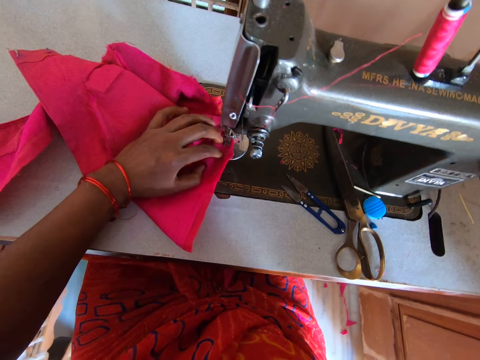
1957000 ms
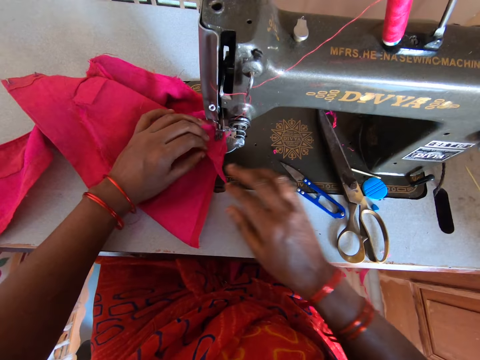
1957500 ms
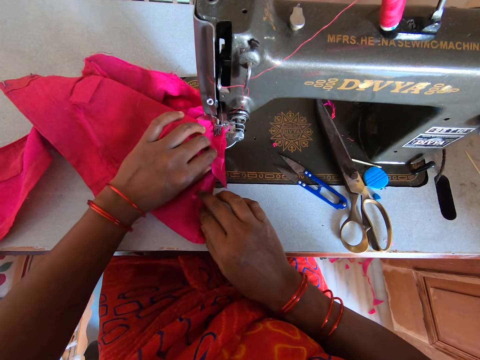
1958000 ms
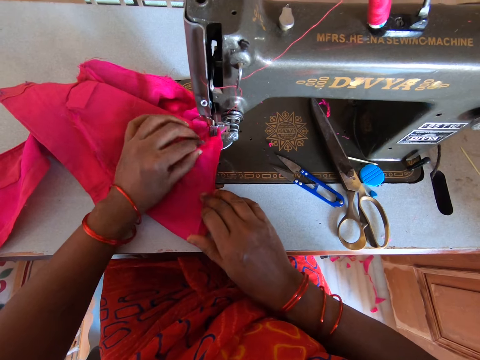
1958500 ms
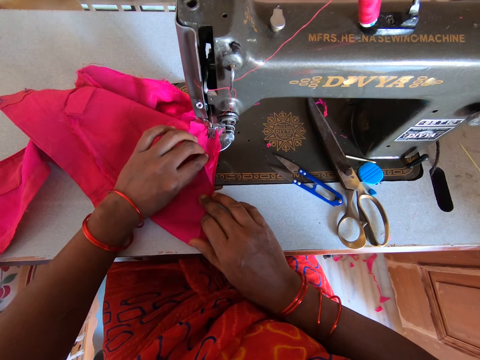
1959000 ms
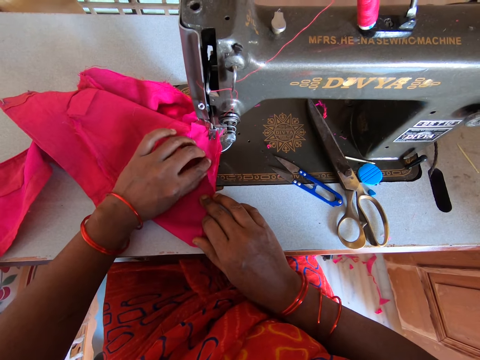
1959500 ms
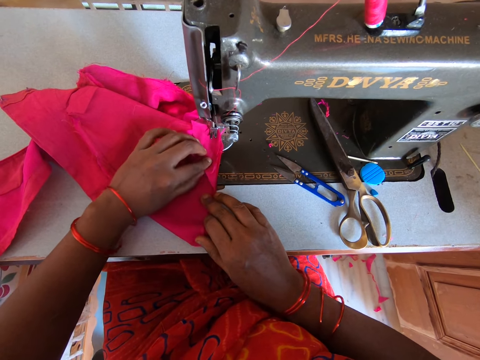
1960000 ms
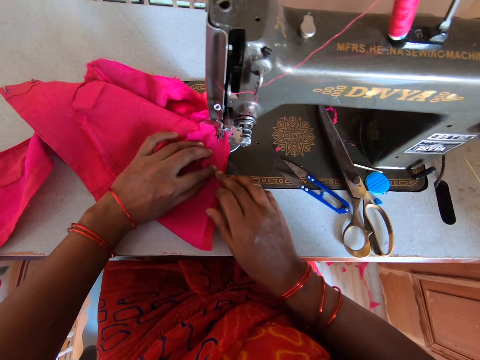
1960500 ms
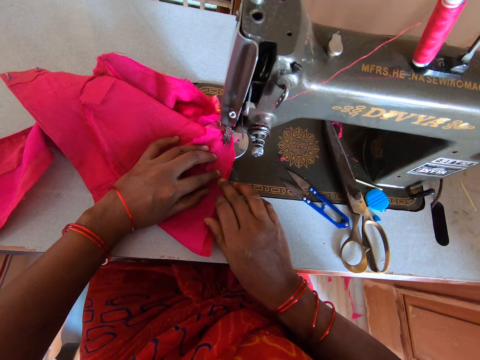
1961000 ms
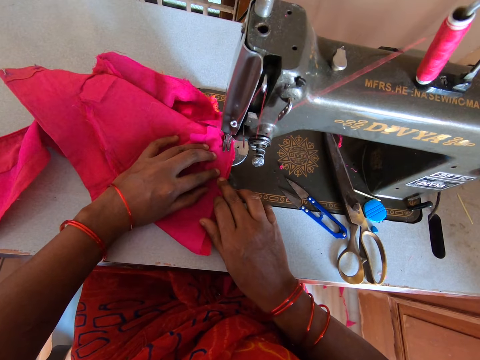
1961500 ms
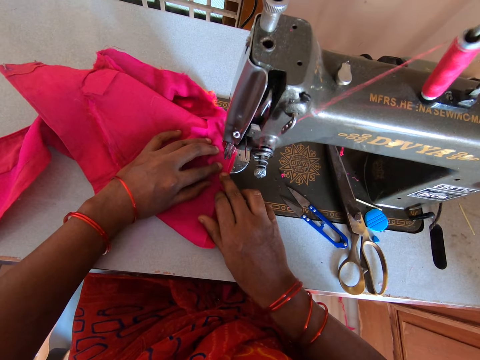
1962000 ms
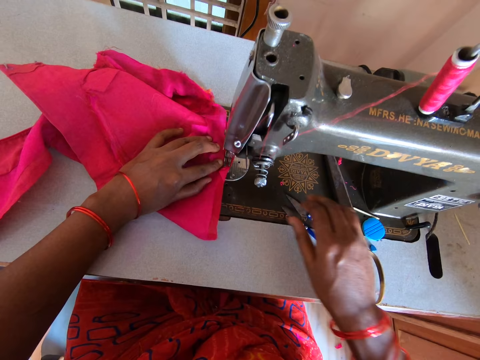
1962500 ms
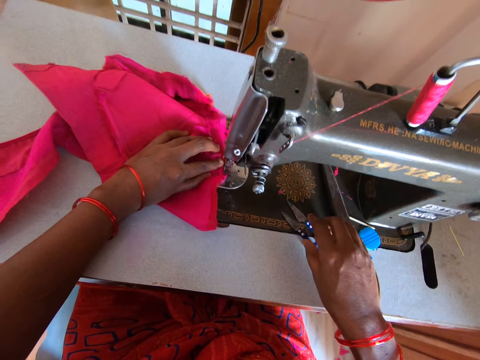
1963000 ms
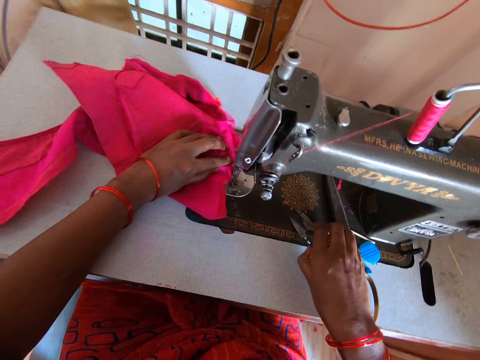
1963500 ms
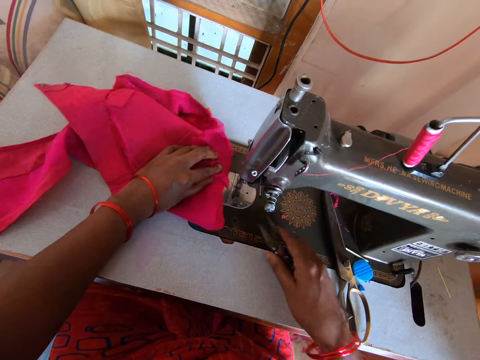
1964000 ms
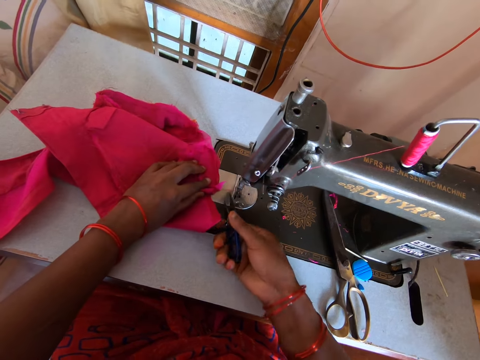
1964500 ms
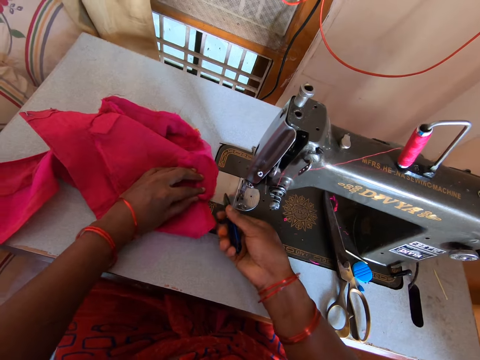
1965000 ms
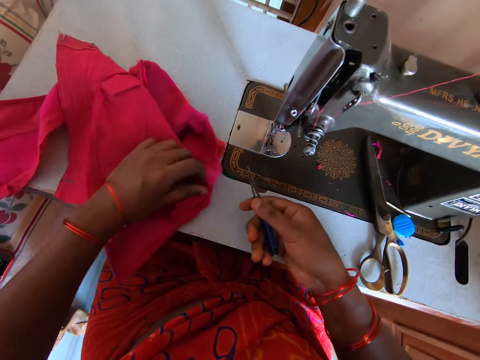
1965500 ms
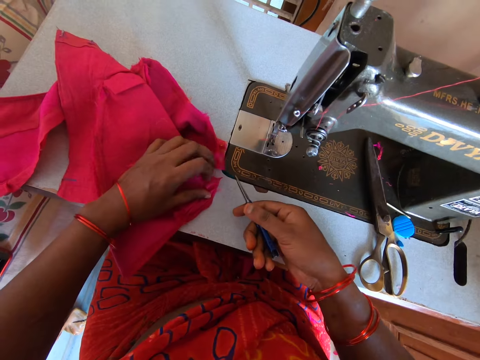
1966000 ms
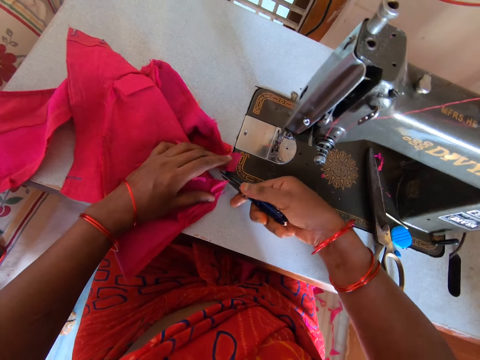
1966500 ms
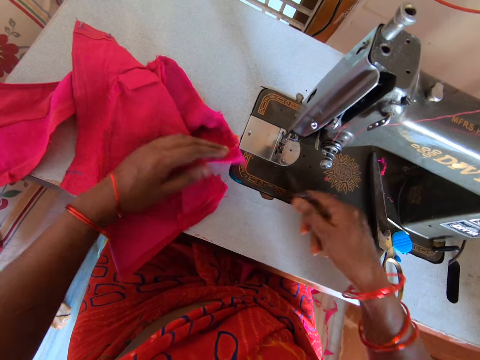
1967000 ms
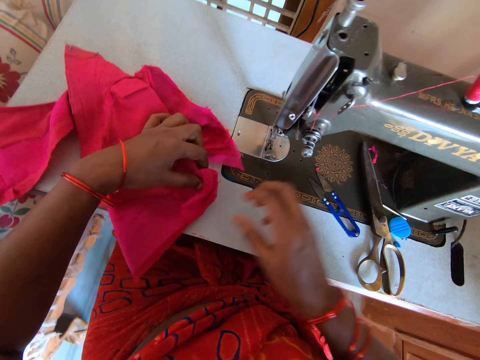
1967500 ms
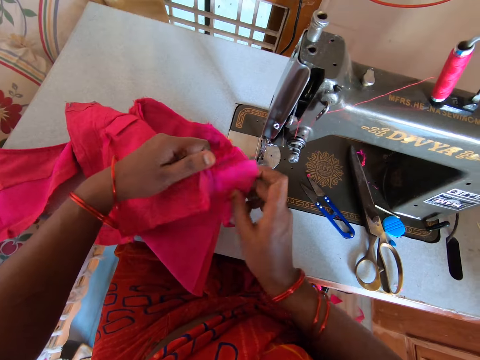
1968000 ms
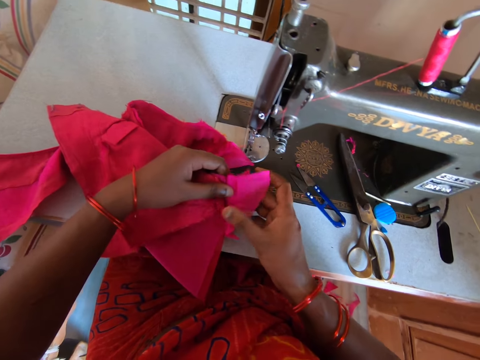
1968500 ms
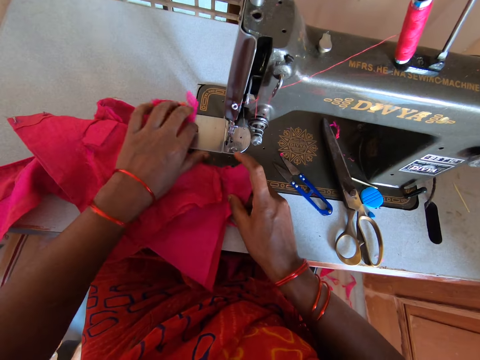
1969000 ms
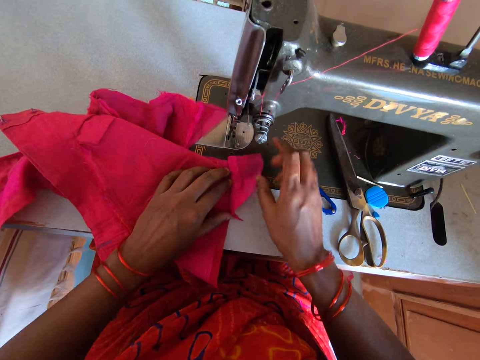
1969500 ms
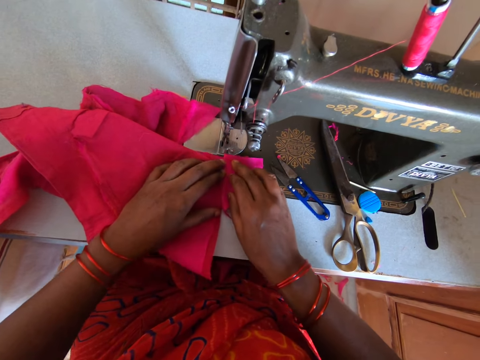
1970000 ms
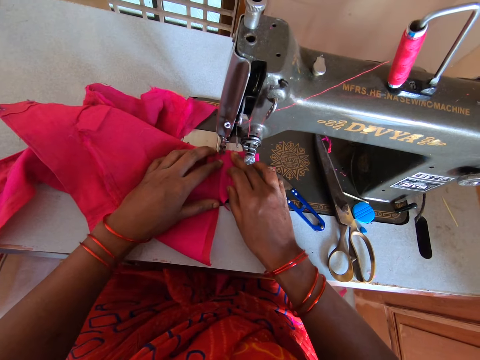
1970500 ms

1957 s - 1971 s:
The camera wearer places the cloth on the sewing machine. They knit the cloth with the sewing machine. They pick up the thread snipper from the sewing machine. They cut the thread with the thread snipper. They adjust the cloth. They cut the thread. They put the thread snipper on the sewing machine. They adjust the cloth on the machine.

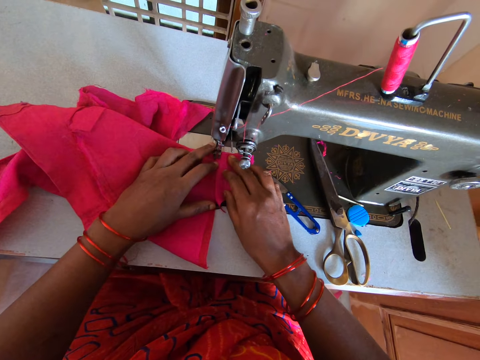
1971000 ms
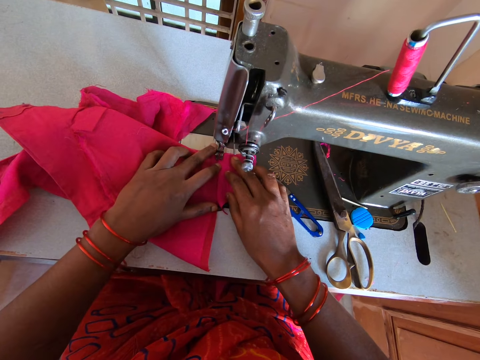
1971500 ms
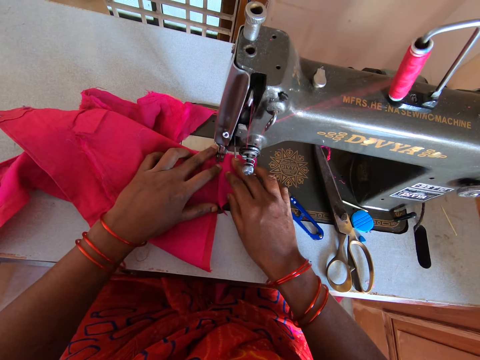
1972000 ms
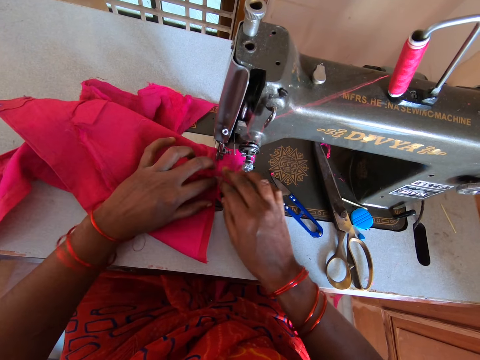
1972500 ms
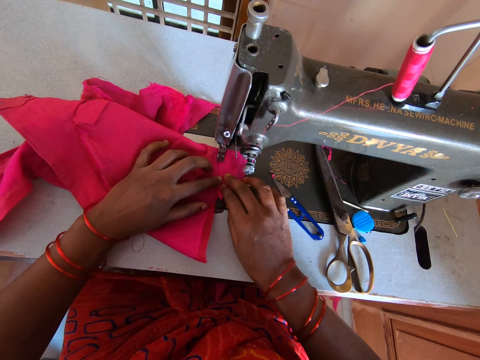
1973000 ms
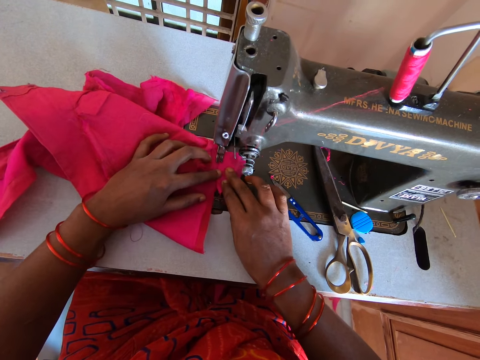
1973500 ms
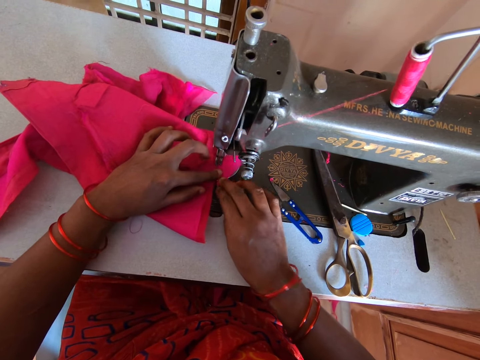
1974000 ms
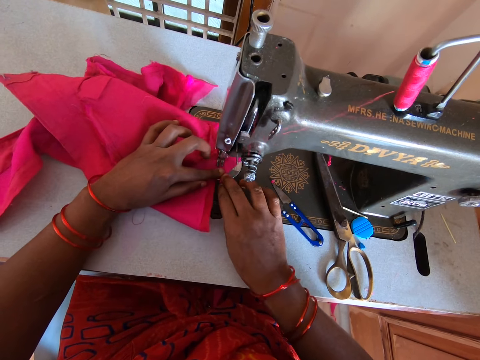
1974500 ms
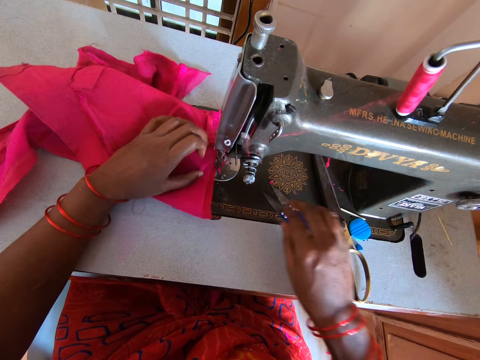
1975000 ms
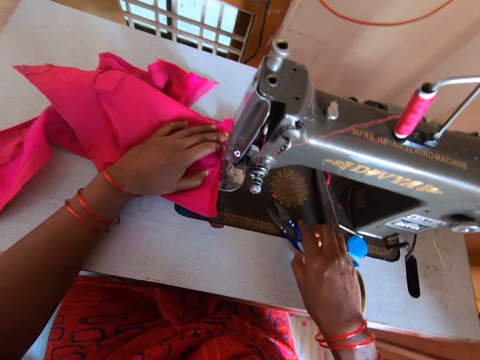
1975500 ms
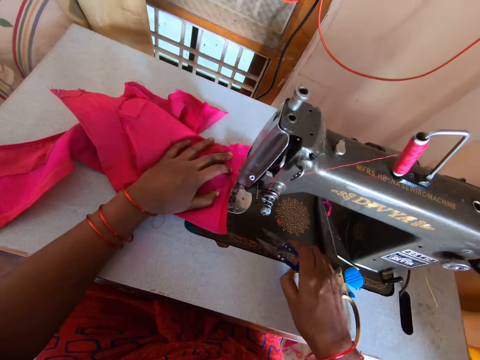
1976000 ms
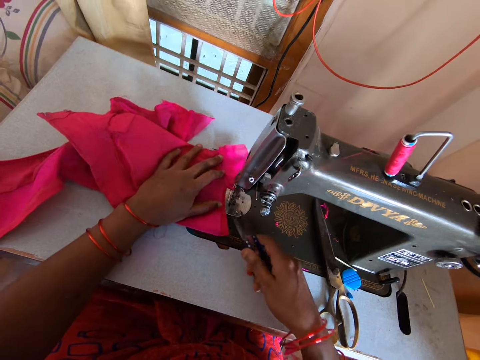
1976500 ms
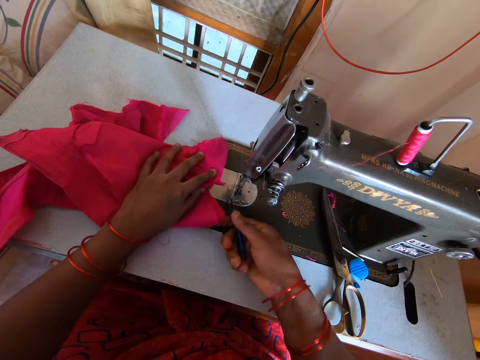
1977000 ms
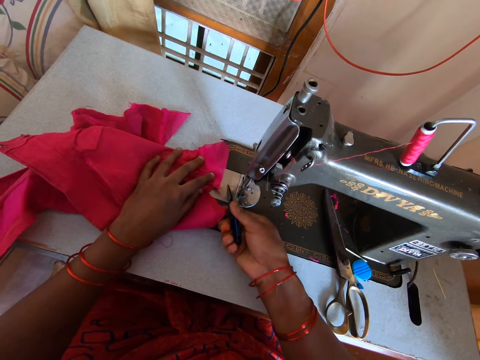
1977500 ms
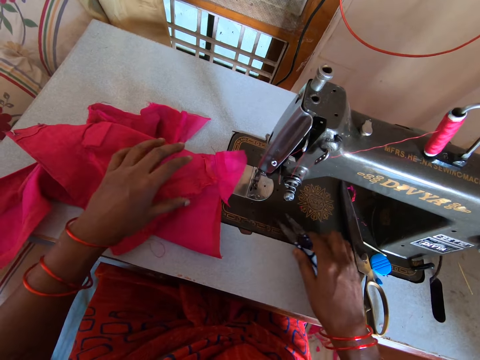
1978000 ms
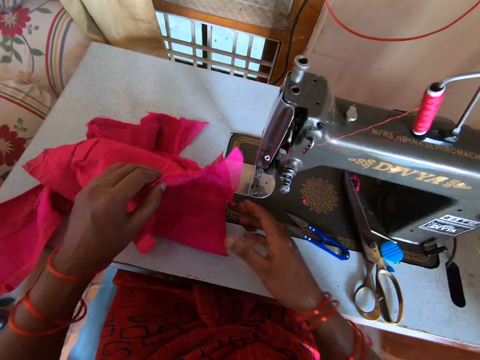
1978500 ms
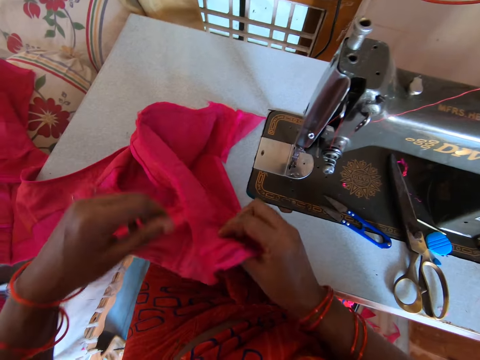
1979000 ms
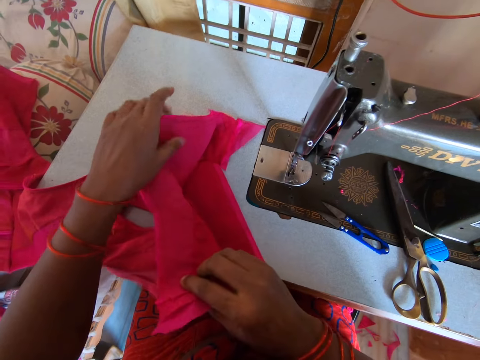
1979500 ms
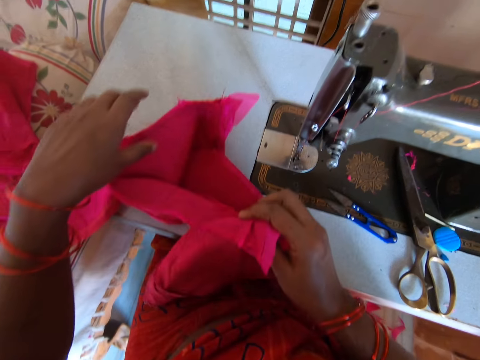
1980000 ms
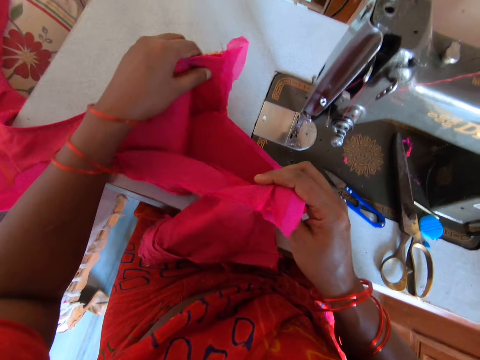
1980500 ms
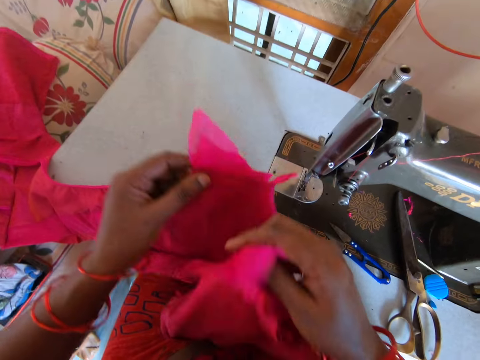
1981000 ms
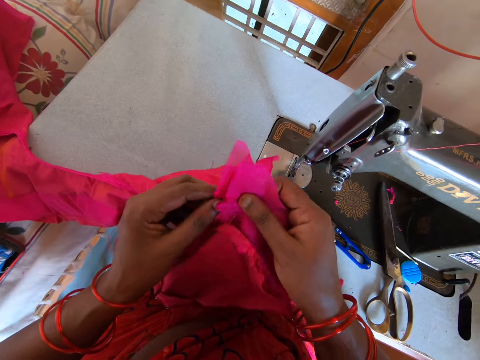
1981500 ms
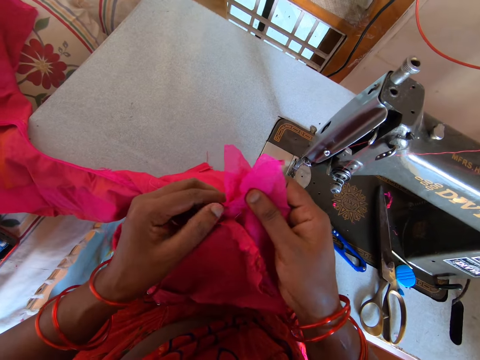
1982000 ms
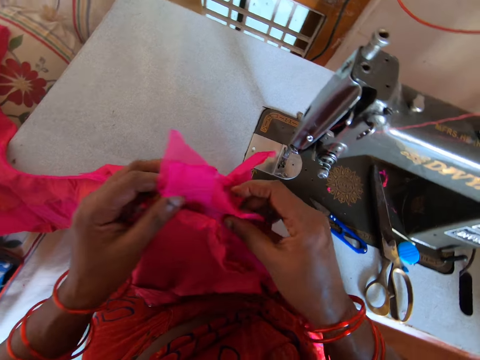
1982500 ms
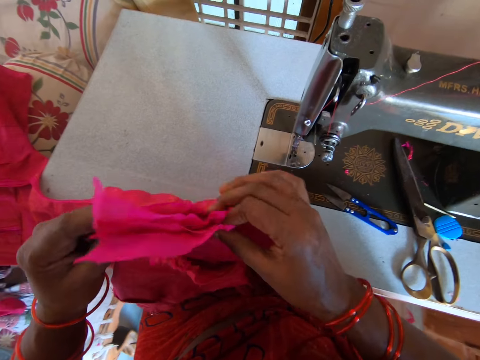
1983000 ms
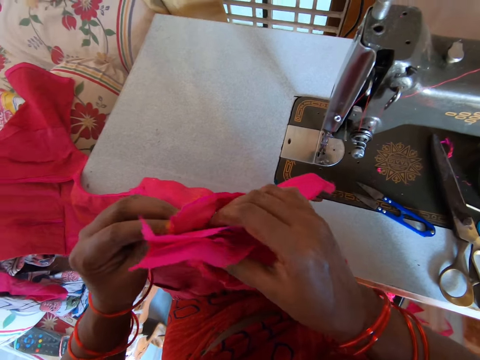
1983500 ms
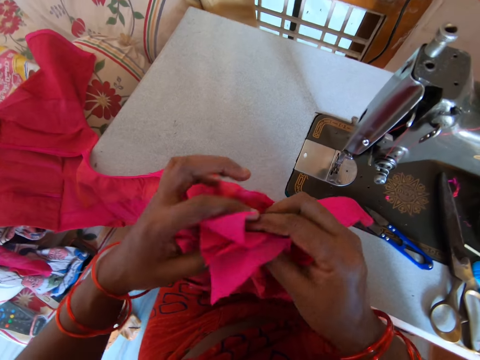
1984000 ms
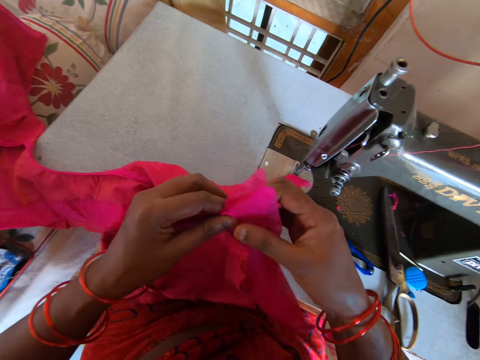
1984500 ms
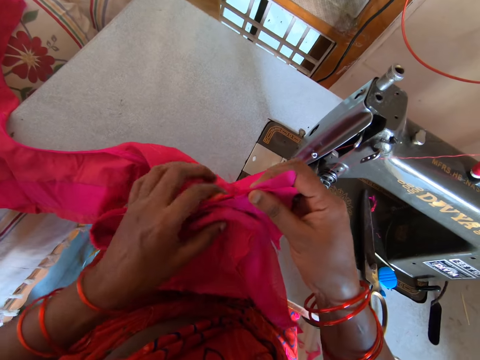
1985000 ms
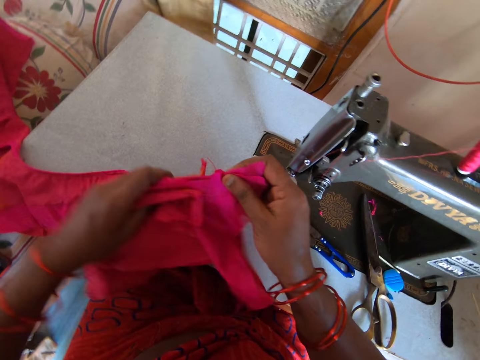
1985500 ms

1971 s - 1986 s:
The camera wearer sews the cloth with the sewing machine. They pick up the thread snipper from the sewing machine. They cut the thread with the thread snipper. They put the thread snipper on the sewing machine. They pick up the cloth. They adjust the cloth. They fold the cloth.
